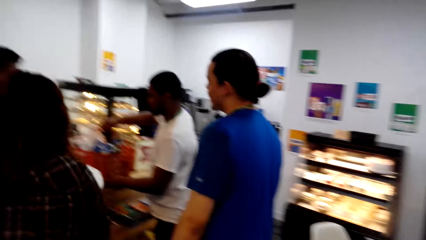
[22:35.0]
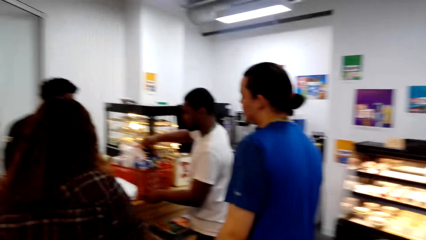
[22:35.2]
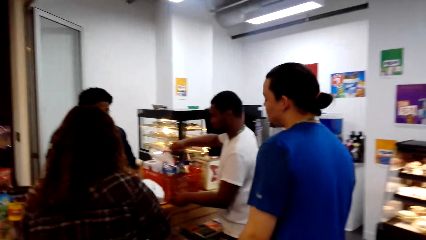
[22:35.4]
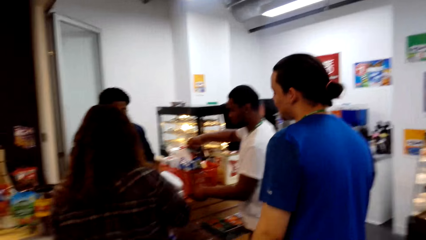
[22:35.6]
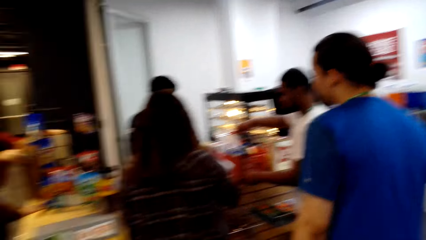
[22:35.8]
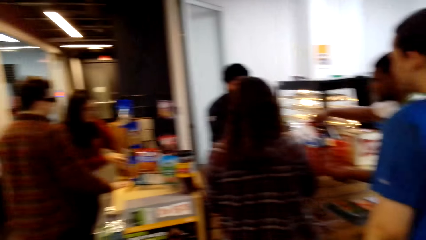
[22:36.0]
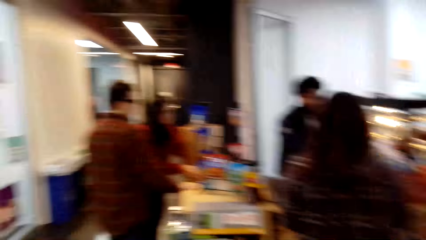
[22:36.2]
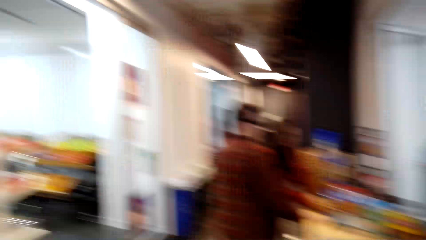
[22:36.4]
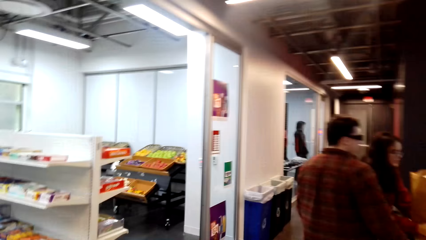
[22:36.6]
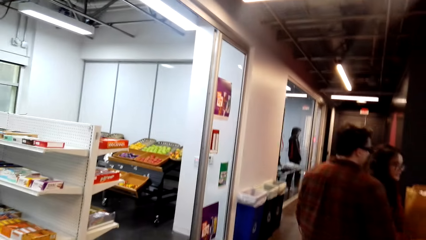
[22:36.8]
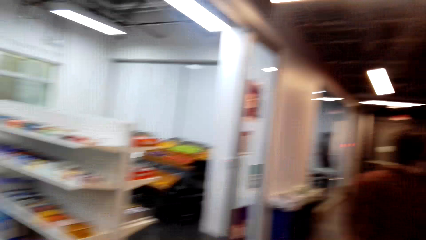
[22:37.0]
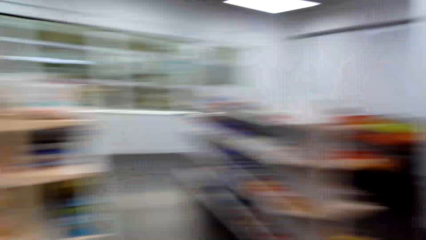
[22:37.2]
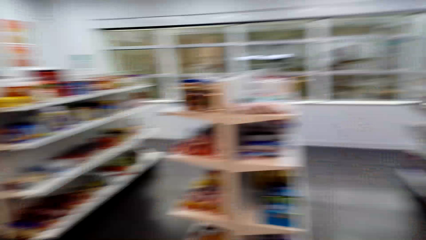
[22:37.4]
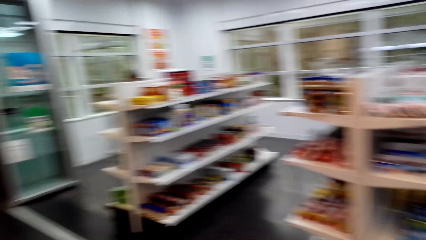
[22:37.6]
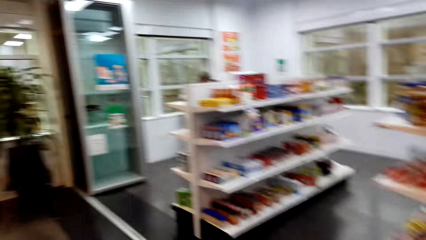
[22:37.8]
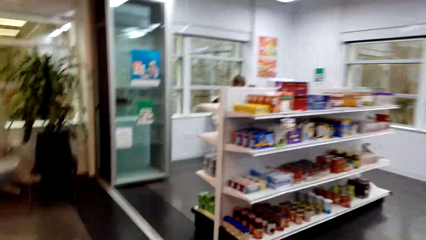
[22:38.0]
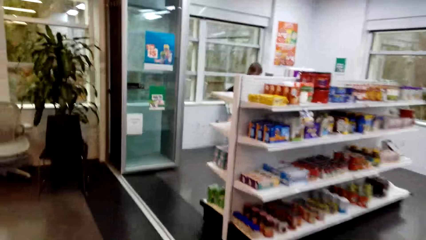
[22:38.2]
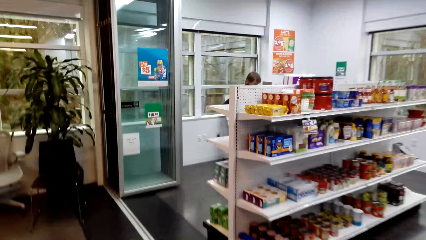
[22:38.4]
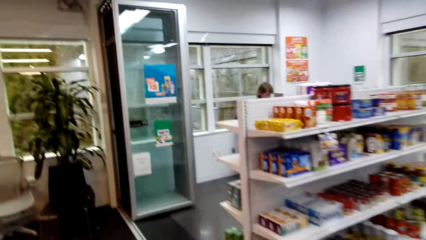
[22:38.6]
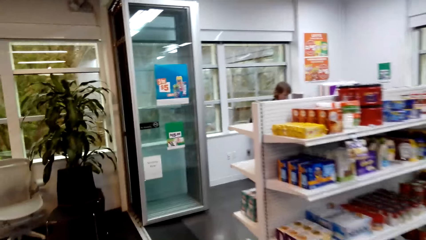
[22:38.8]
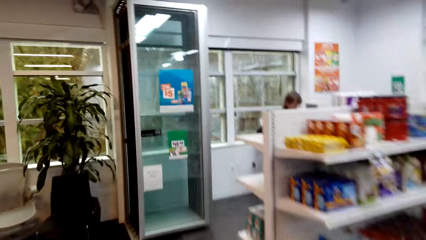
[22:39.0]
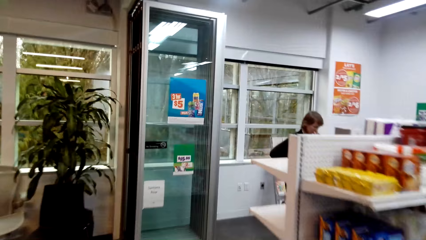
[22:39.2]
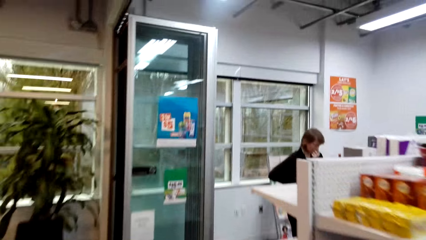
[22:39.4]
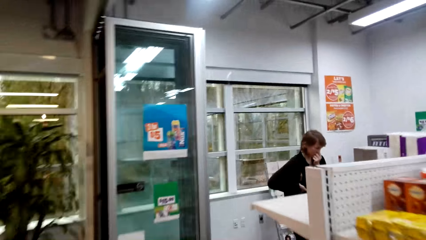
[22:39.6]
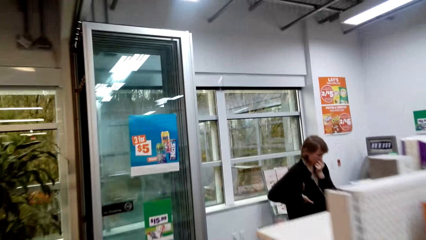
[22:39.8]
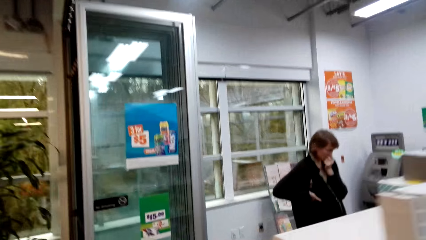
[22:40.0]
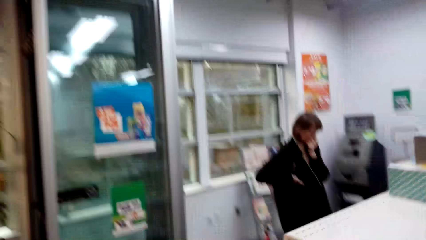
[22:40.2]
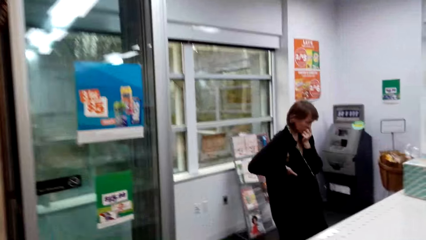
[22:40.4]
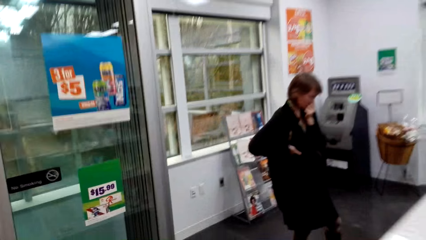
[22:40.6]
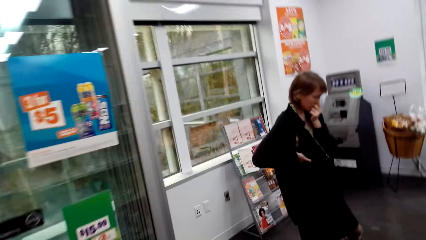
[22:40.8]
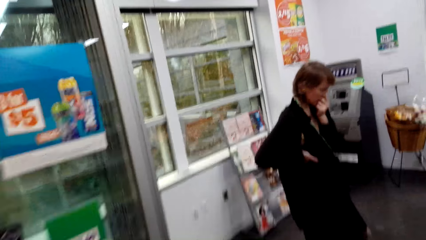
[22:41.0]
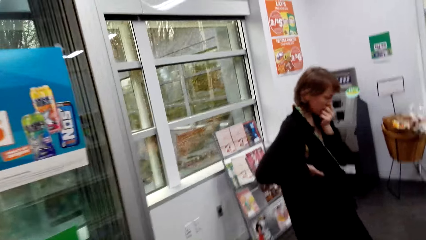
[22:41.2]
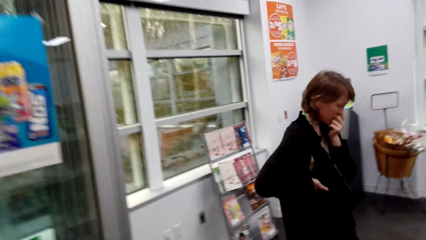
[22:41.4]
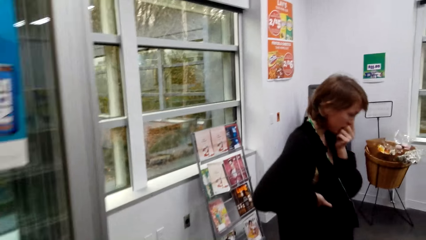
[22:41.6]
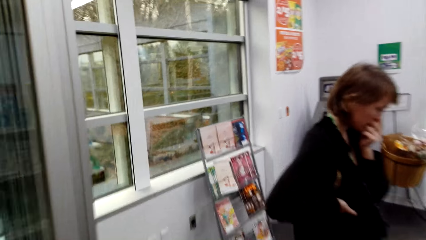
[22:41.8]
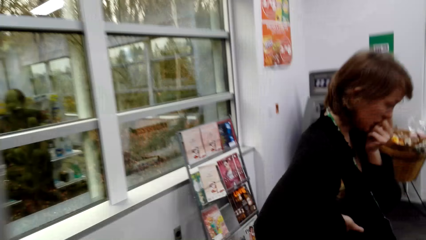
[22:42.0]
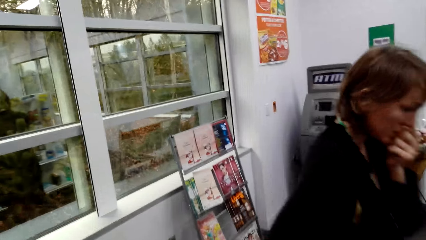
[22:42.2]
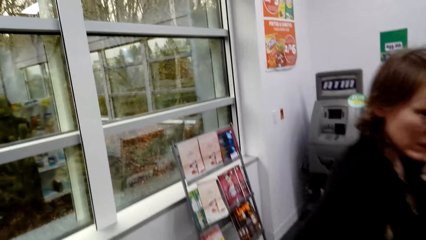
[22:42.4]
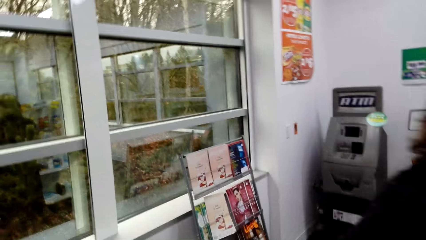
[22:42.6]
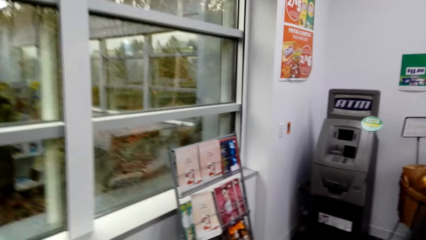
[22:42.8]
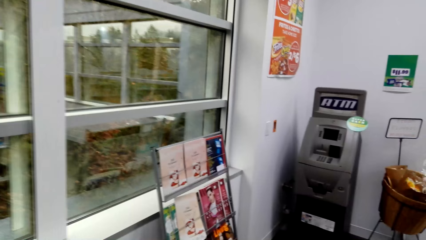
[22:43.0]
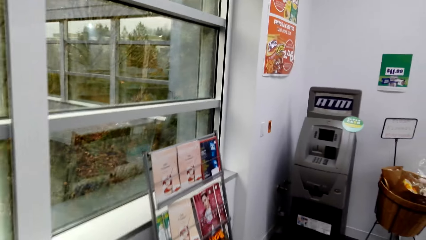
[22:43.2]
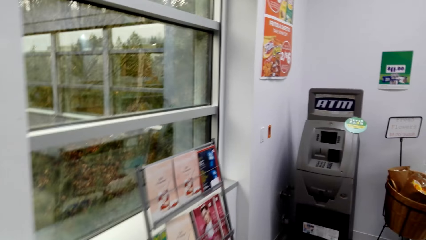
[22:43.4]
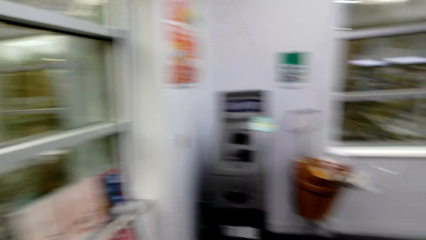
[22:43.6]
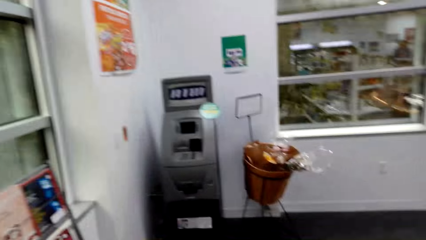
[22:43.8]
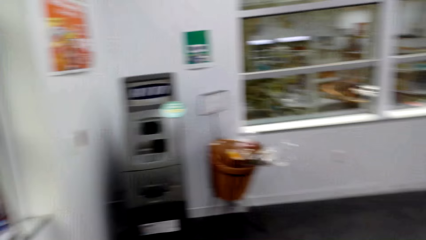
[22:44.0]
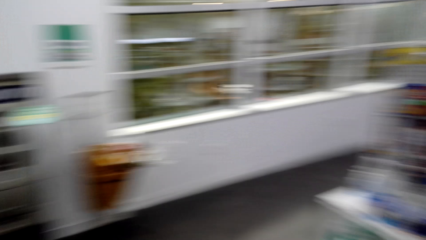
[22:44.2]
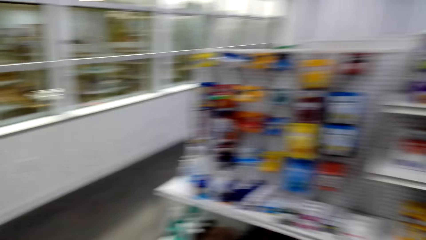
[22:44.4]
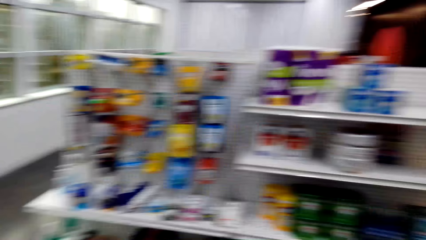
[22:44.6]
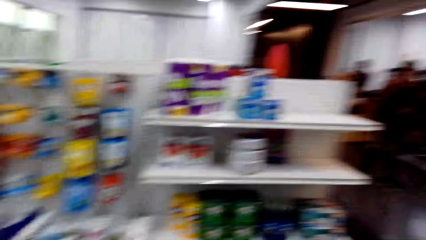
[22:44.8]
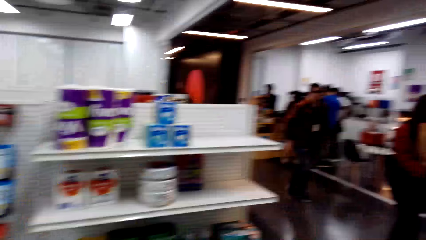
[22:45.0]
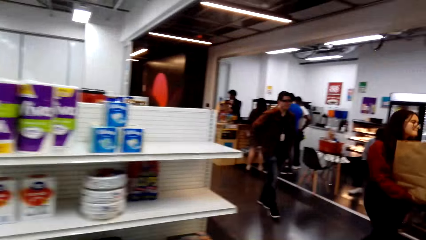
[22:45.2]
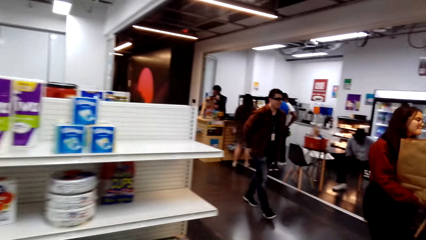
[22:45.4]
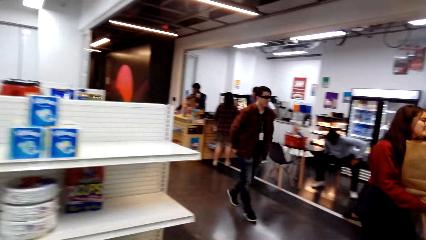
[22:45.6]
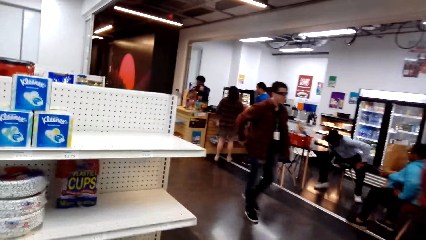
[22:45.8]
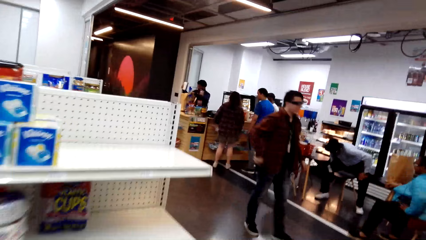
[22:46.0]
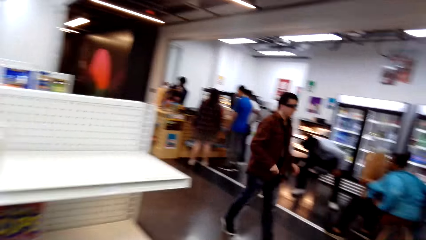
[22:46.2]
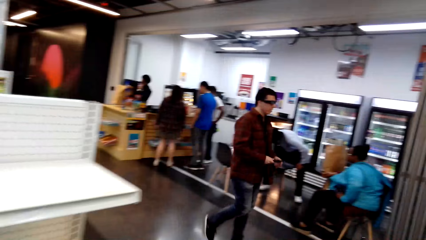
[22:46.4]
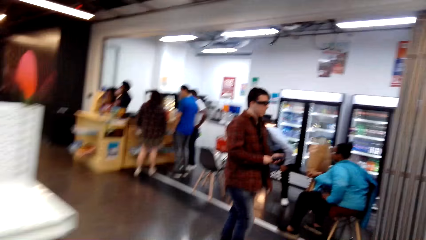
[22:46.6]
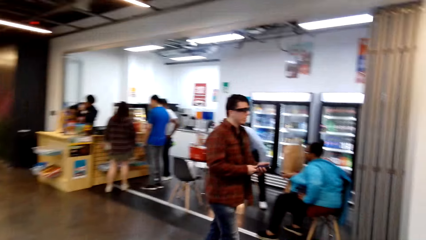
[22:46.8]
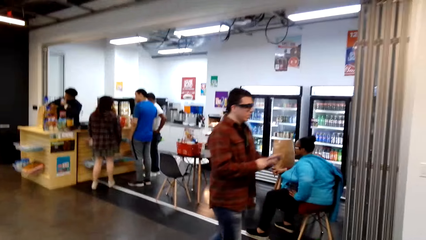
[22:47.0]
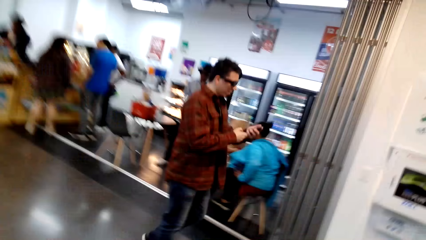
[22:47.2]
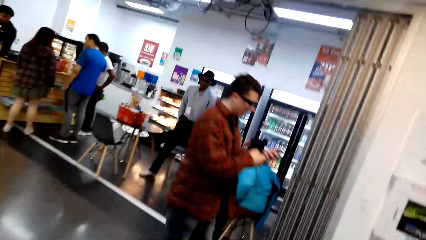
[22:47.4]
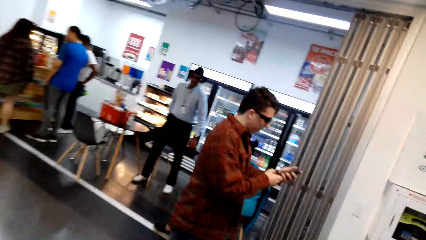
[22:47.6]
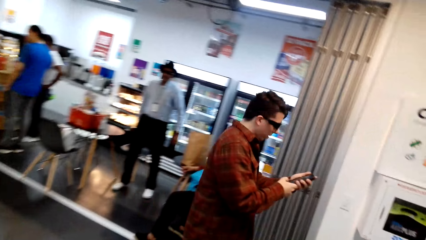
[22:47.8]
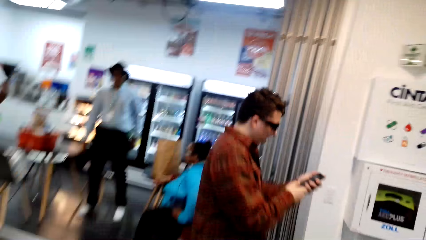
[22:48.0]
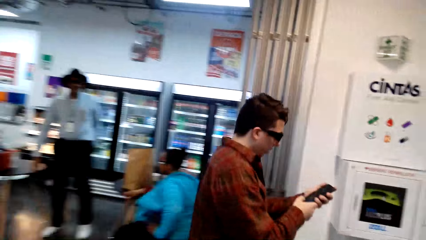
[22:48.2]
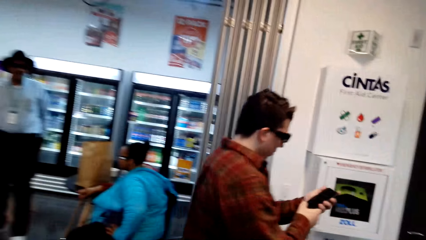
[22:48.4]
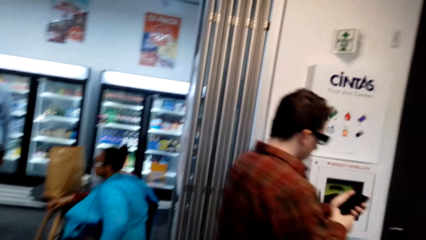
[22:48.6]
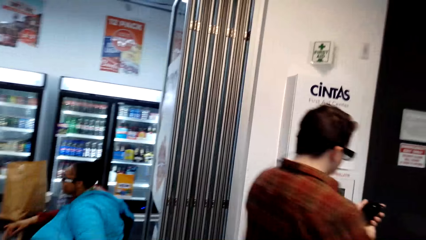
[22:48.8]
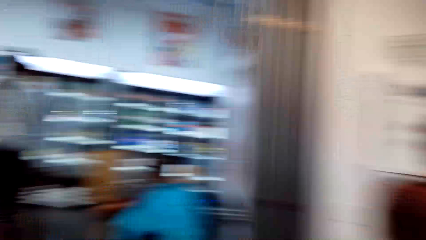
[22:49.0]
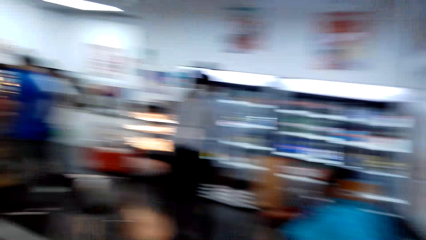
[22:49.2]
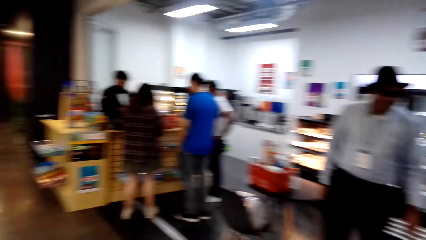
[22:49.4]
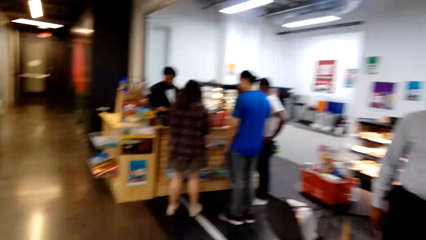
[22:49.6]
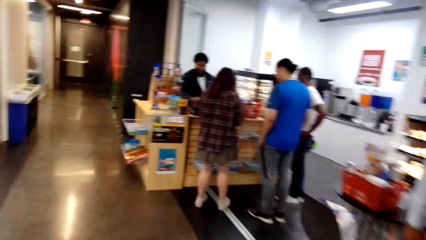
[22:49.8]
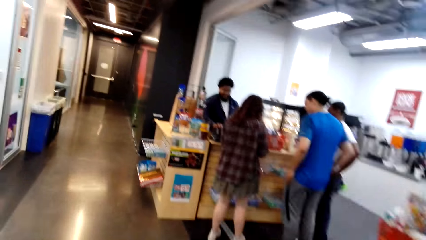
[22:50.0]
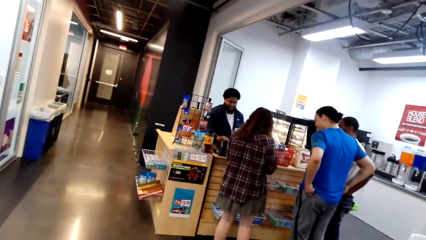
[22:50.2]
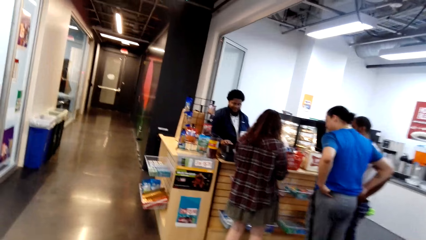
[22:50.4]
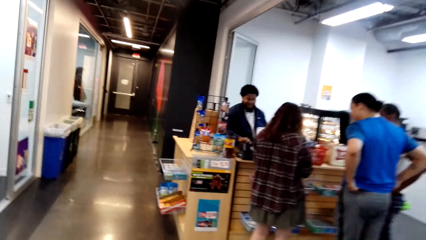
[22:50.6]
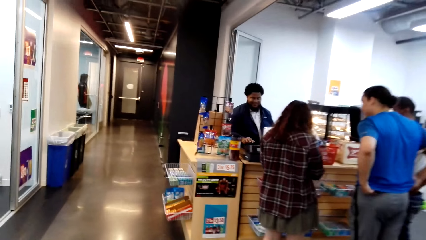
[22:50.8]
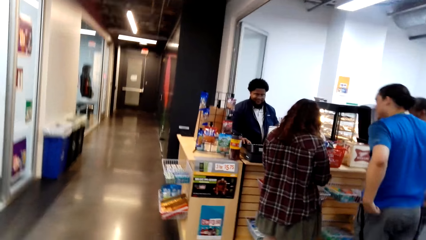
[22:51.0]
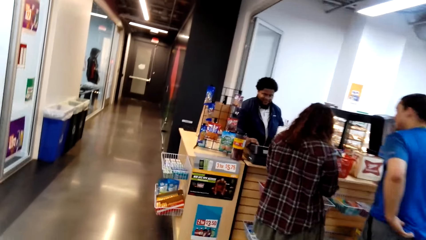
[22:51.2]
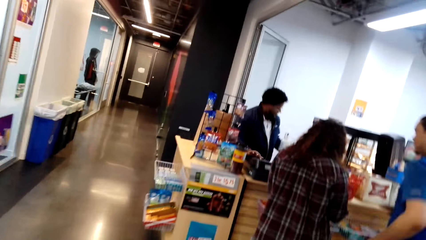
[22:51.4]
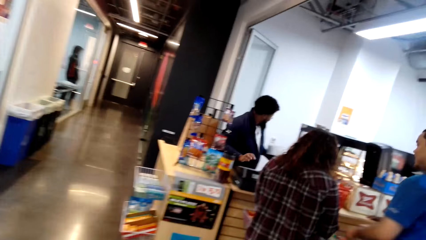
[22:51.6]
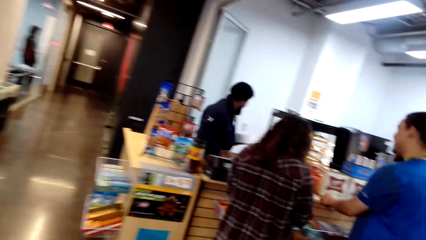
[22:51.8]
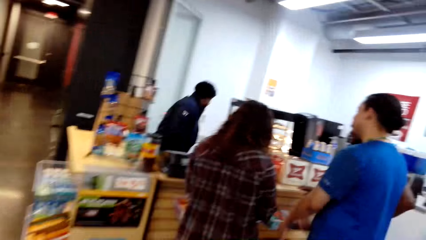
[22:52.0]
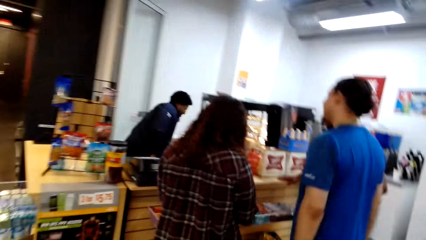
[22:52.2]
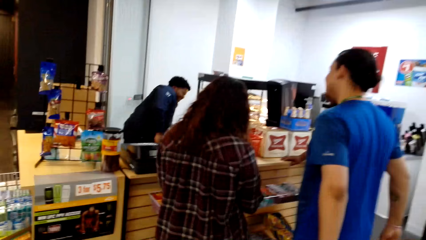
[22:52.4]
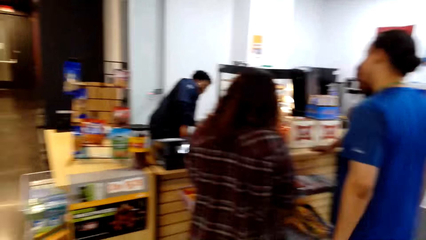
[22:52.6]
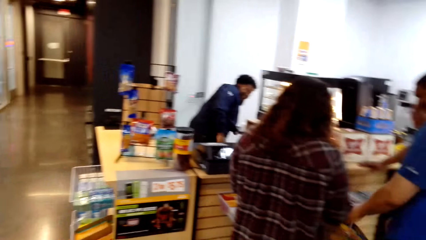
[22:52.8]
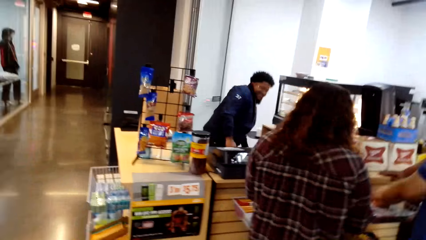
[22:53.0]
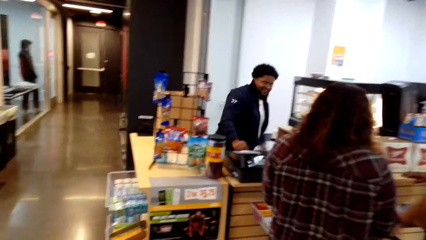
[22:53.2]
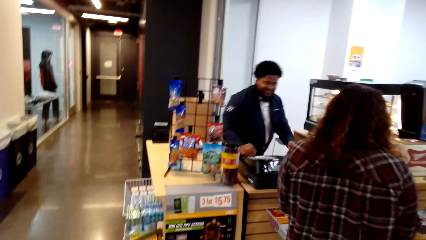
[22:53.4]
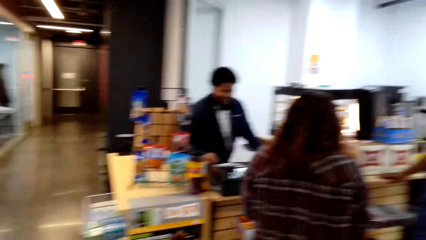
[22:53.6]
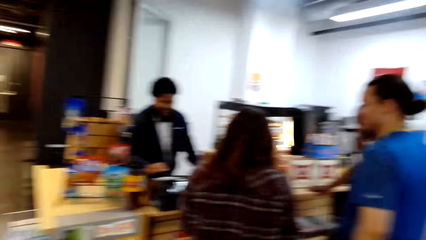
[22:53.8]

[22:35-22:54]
The camera wearer looks around. They converse. They walk around. A woman looks at the items on the shelf. The camera wearer turns around. Another woman walks away. A man walks away. Another man stands up. Another woman looks at the cashier. The first man operates his phone. The camera wearer walks towards the cashier.
